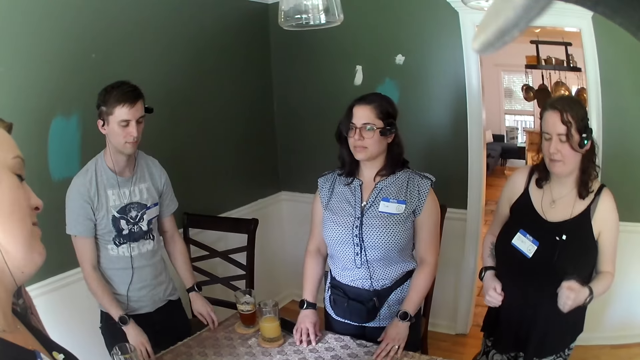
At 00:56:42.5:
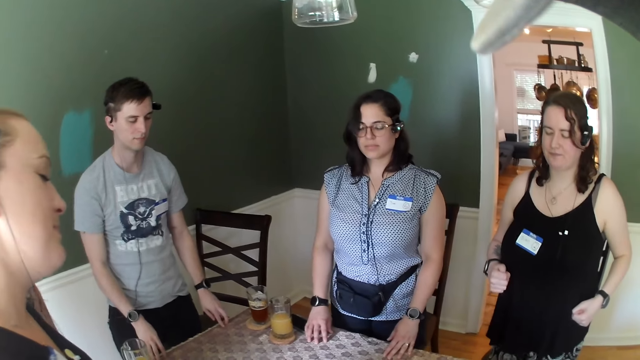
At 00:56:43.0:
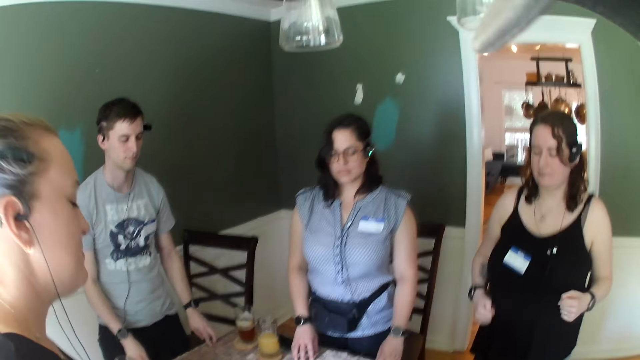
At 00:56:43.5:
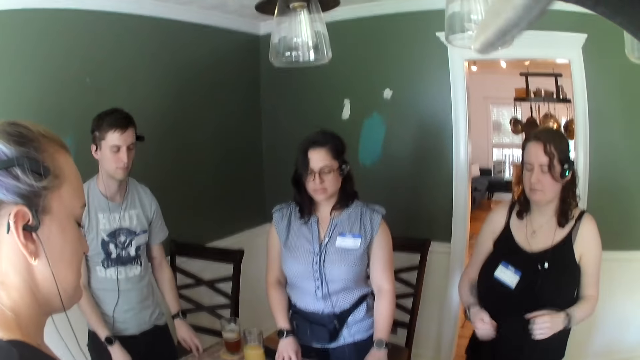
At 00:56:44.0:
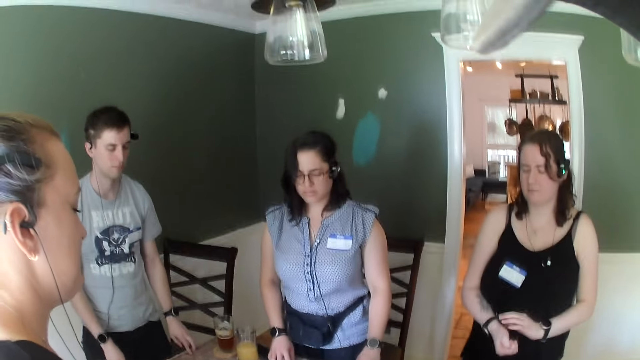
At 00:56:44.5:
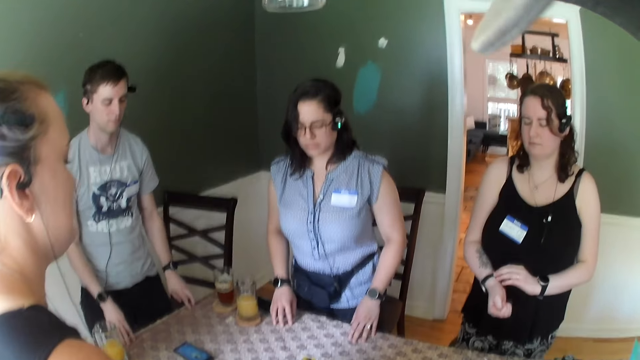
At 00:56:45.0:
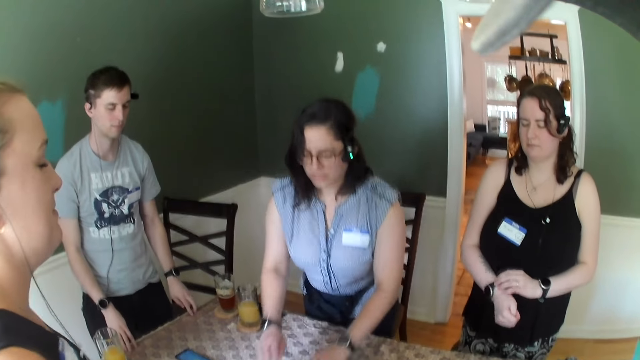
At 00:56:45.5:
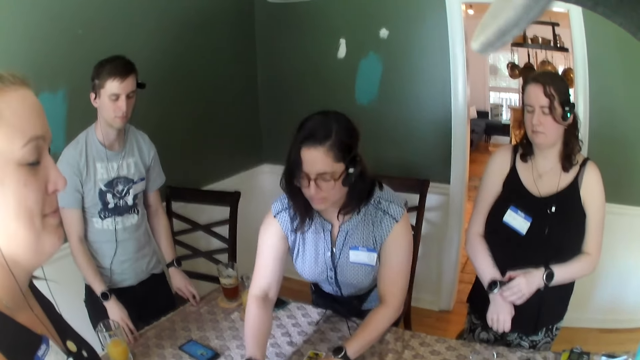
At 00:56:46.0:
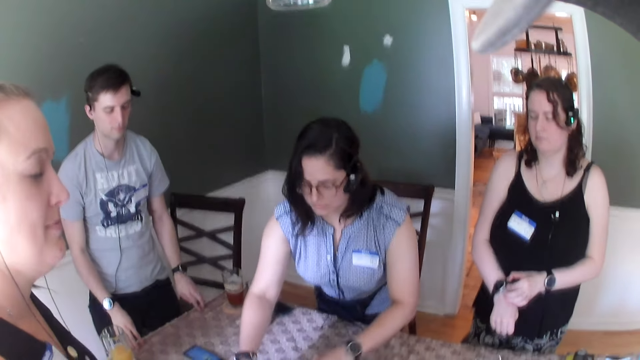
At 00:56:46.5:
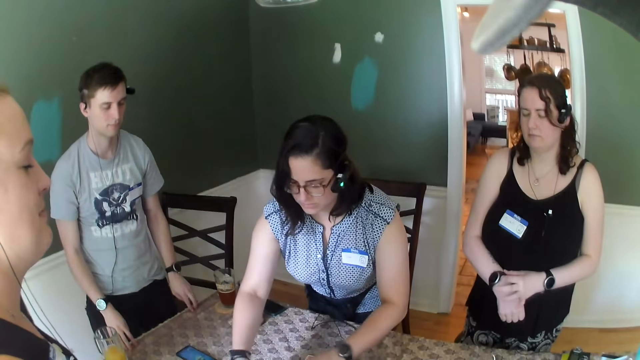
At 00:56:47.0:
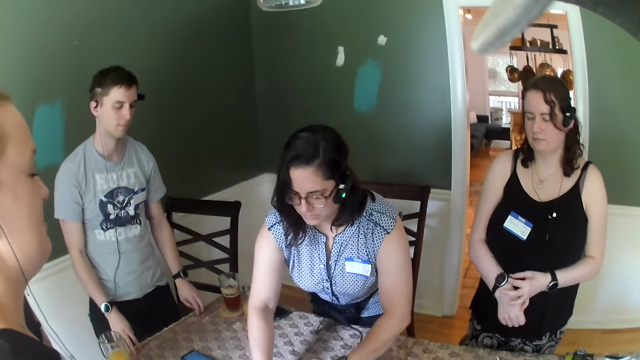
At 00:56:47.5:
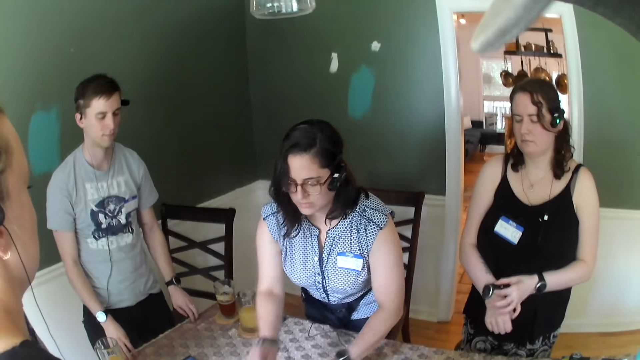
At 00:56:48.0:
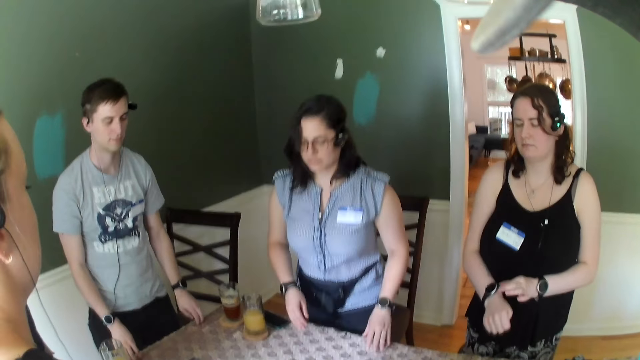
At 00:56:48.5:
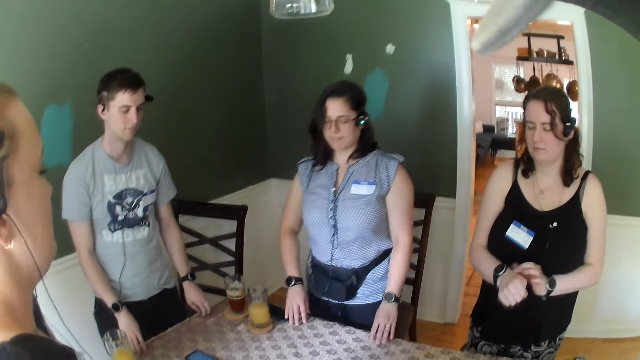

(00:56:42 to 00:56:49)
A woman touches a wristwatch on her right hand with her left hand.

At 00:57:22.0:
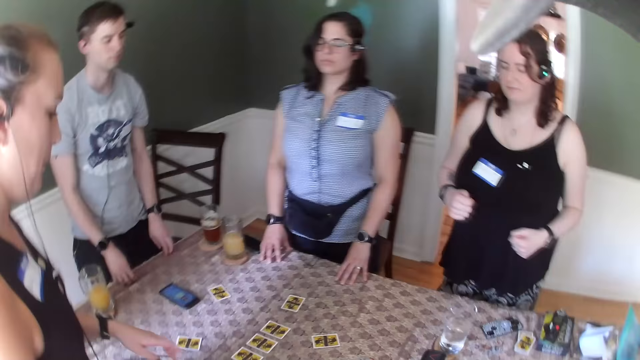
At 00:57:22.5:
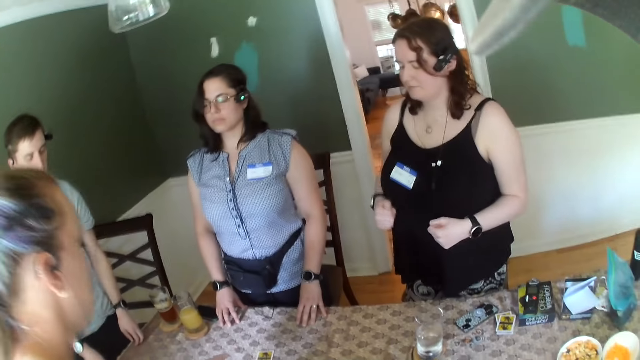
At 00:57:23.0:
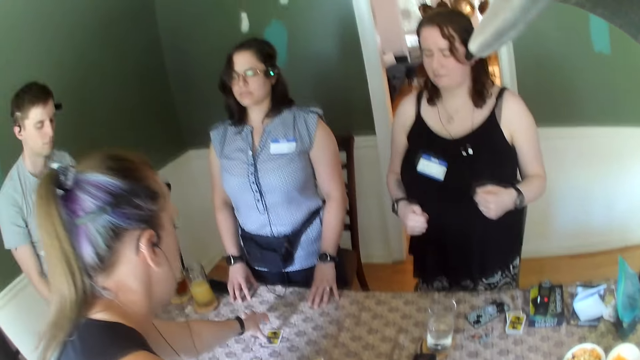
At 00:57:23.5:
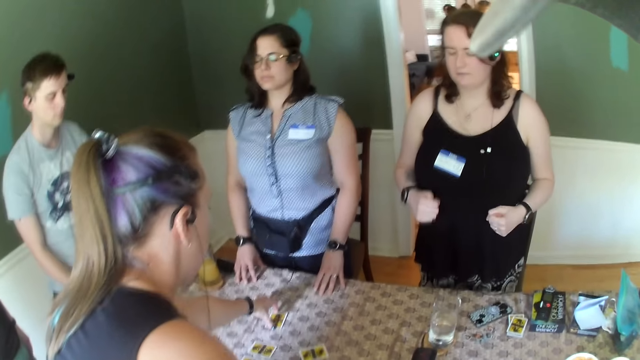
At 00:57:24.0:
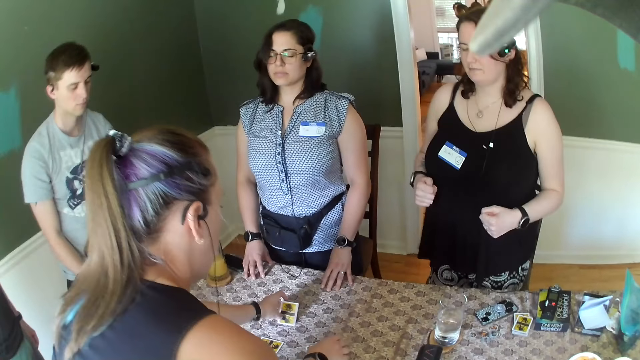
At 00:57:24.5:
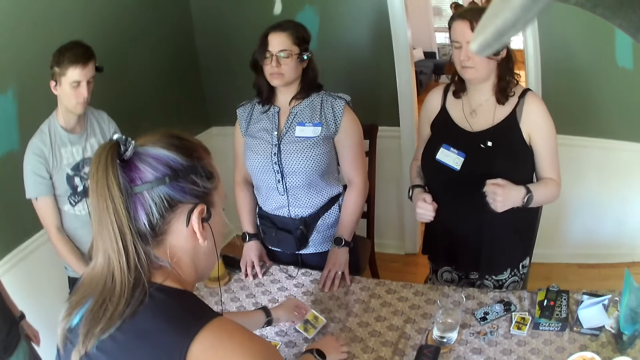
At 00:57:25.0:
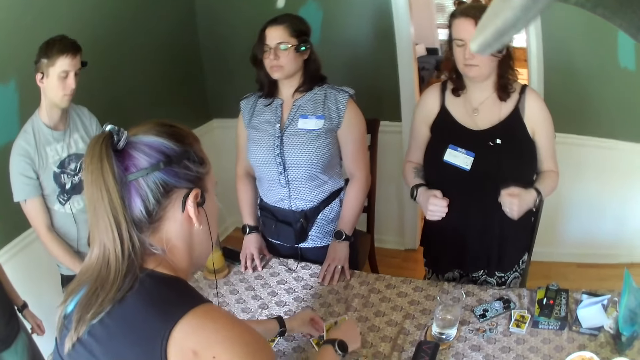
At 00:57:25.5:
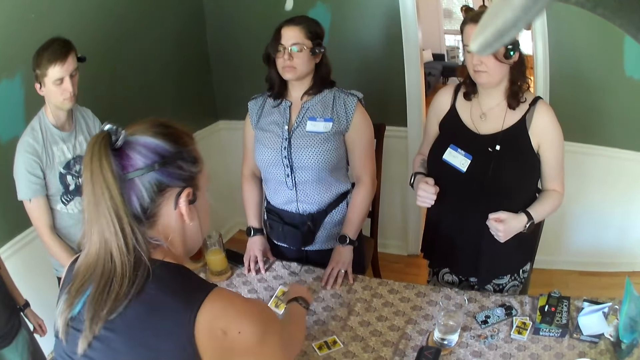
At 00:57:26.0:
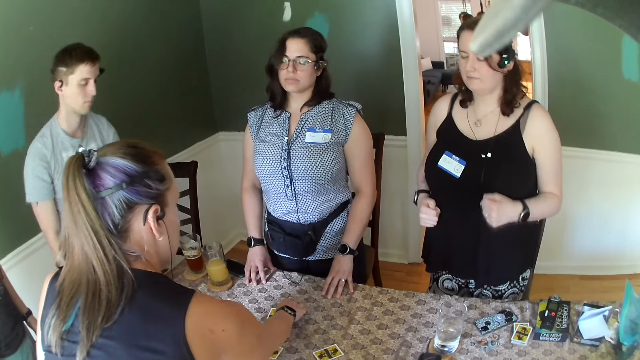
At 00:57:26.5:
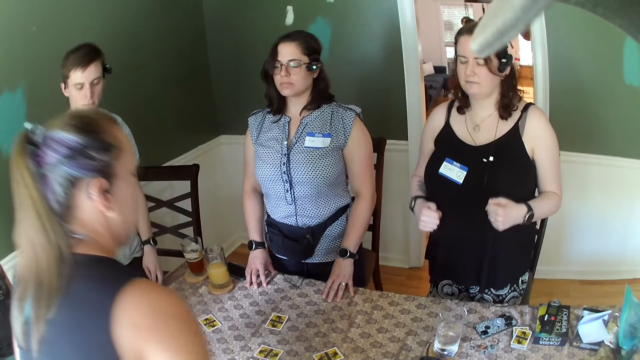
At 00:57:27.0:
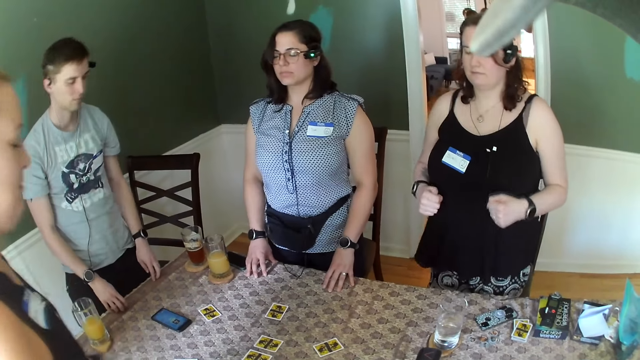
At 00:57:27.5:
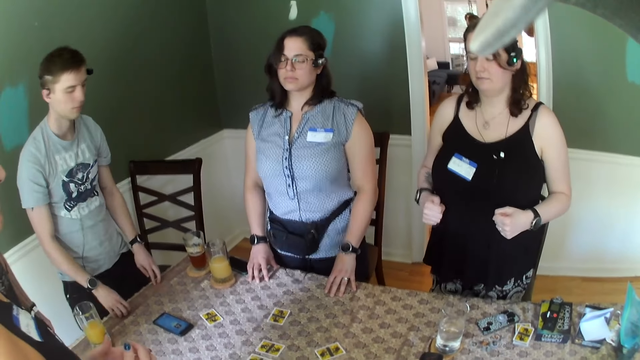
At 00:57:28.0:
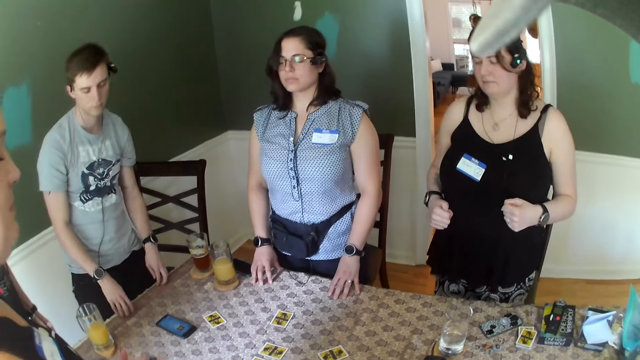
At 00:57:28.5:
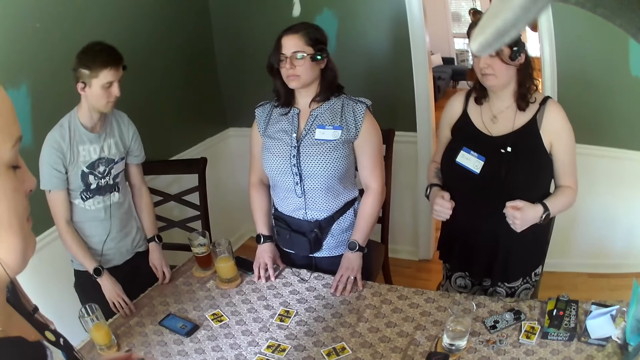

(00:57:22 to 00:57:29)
A woman switches cards on the table with both hands.

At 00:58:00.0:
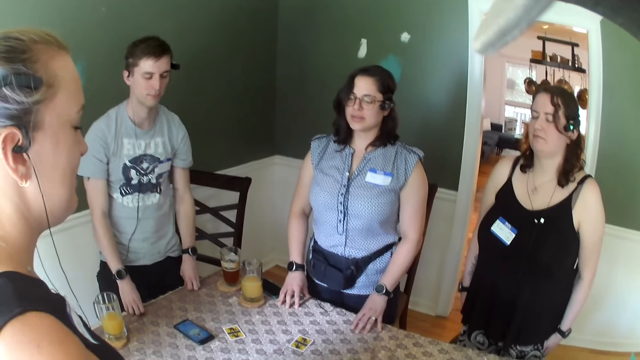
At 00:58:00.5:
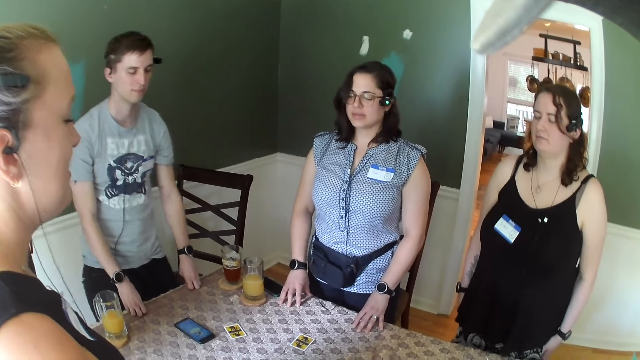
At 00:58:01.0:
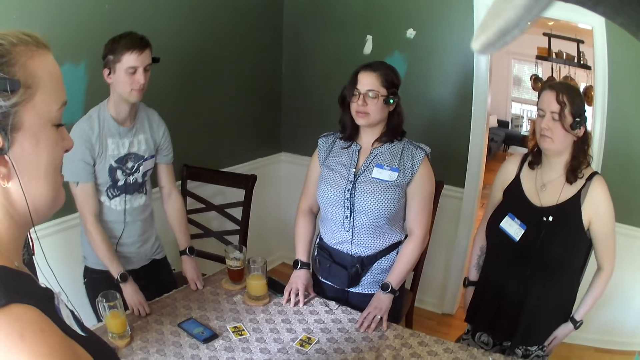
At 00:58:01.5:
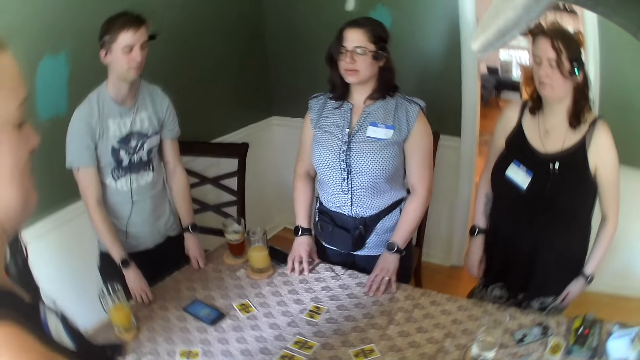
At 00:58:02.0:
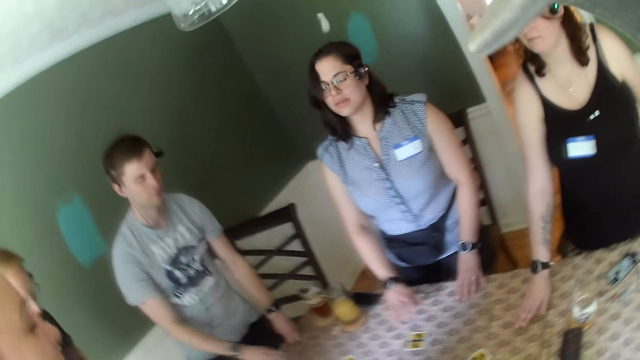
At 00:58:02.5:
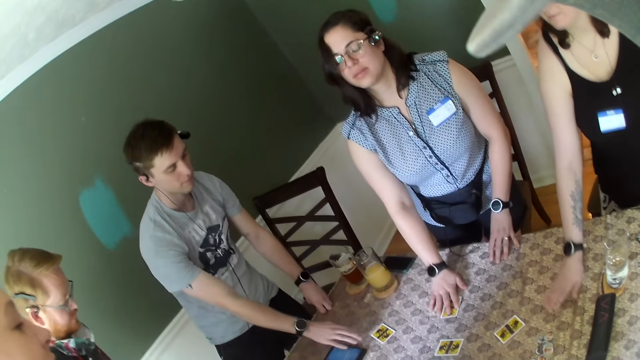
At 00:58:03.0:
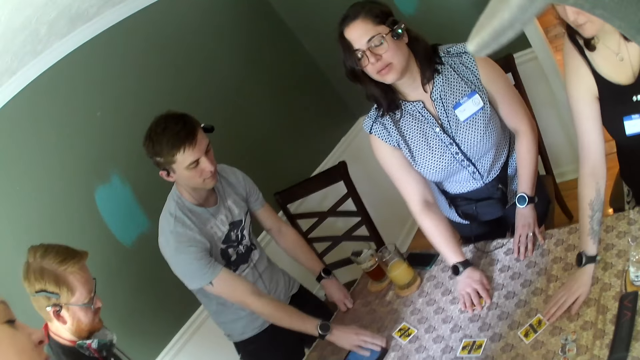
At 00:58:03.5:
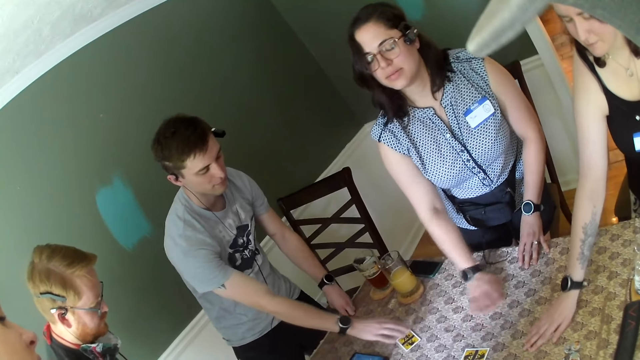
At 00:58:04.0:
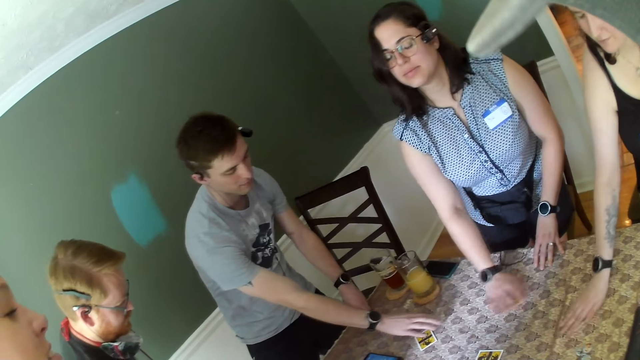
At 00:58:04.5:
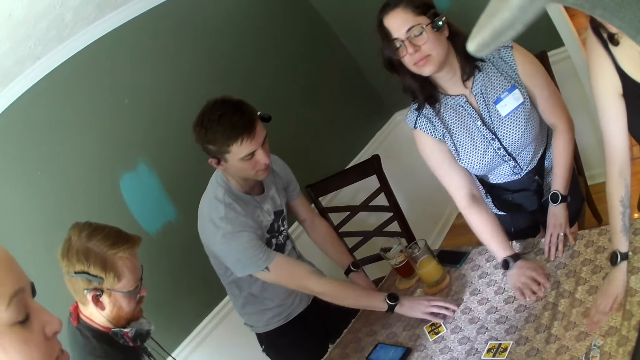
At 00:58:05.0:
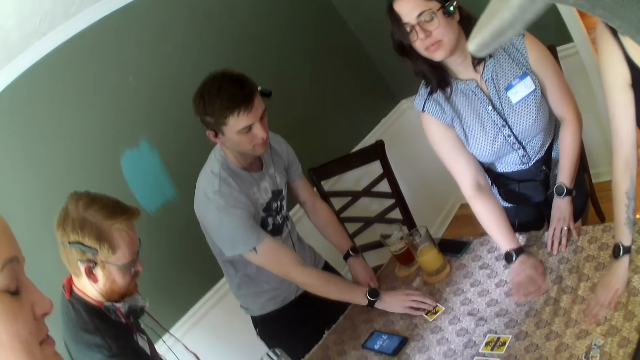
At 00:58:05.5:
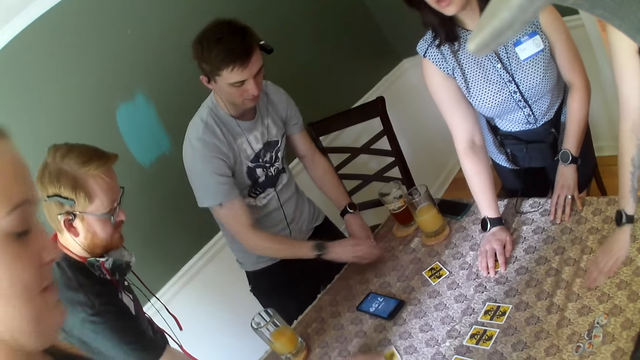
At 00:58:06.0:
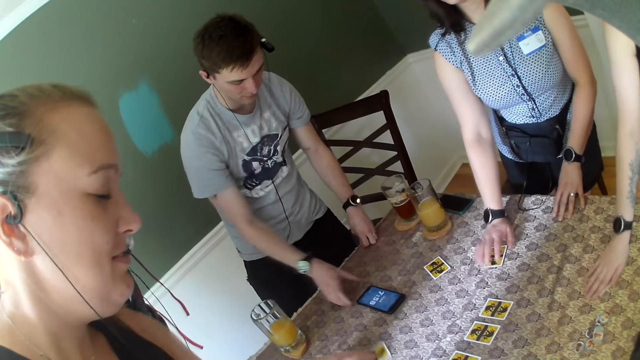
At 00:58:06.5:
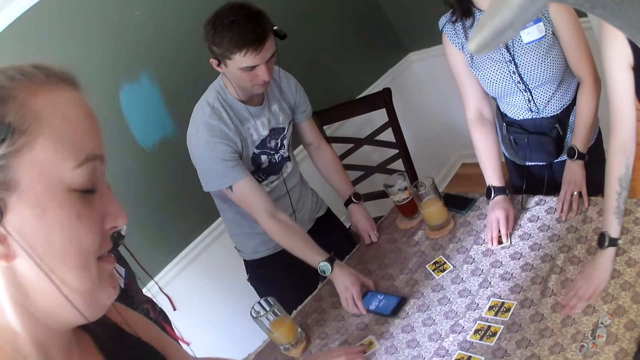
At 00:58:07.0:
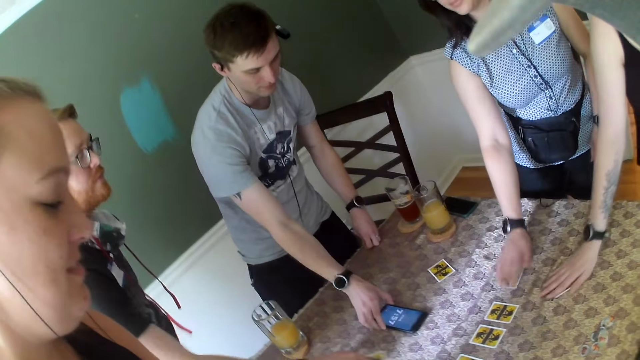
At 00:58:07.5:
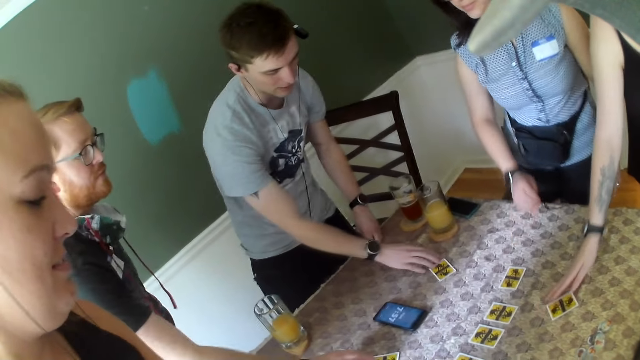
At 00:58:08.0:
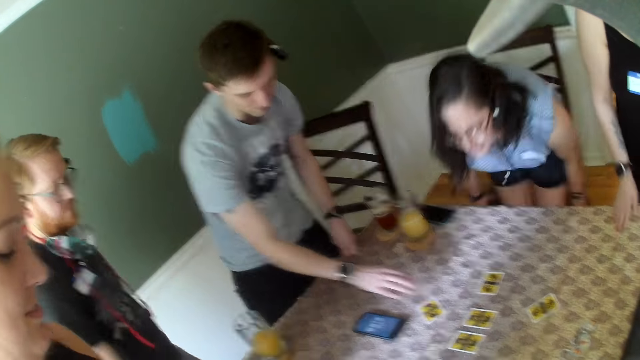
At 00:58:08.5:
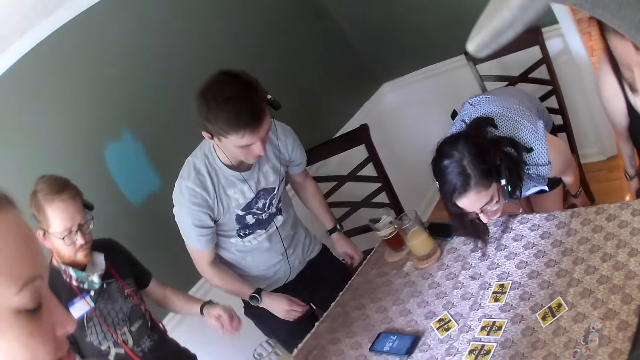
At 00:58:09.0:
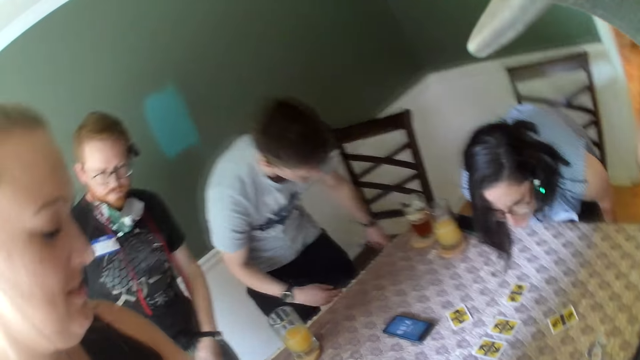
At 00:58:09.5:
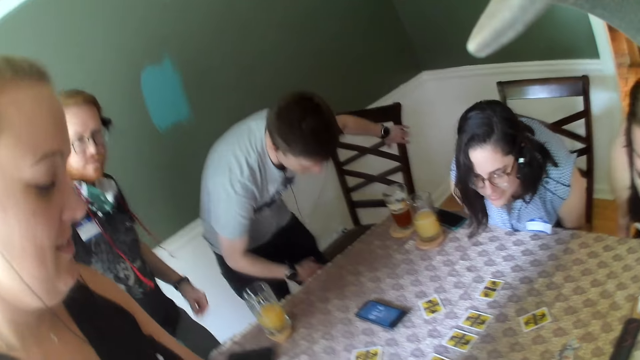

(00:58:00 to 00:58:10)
A woman touches the table with her right hand. Another woman moves a card on the table with her right hand. A man touches the table with his right hand. The first woman moves a card on the table with her right hand. The man moves a card on the table with his right hand and touches the phone on the table with his right hand. The other woman moves a card on the table with her right hand. The man moves a card on the table with his right hand. The other woman sits on a chair.
